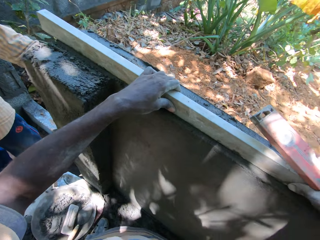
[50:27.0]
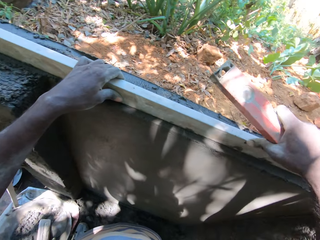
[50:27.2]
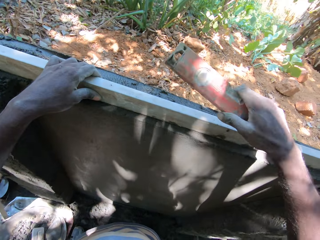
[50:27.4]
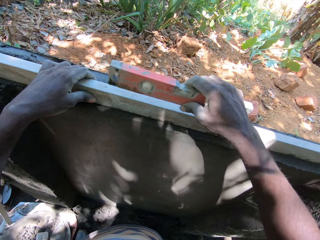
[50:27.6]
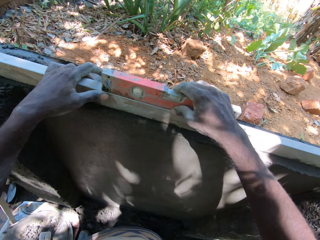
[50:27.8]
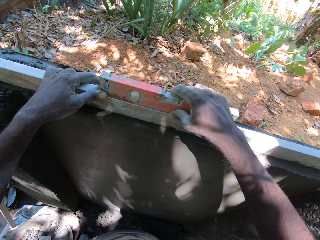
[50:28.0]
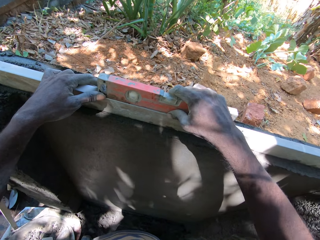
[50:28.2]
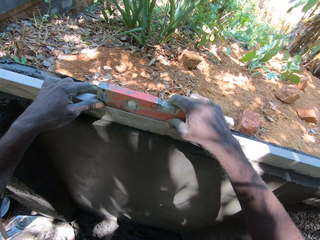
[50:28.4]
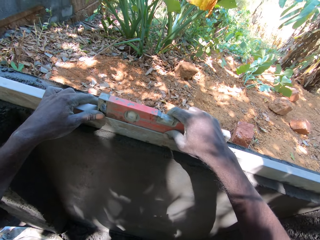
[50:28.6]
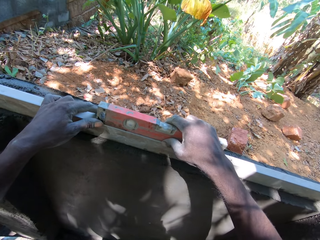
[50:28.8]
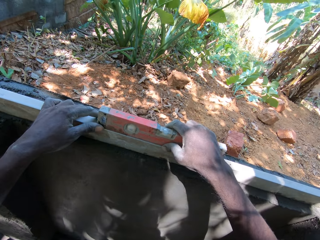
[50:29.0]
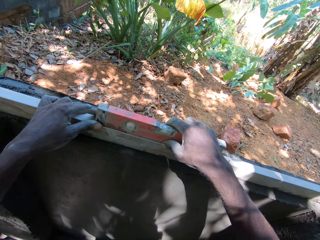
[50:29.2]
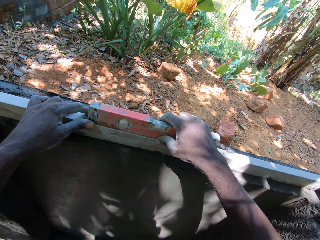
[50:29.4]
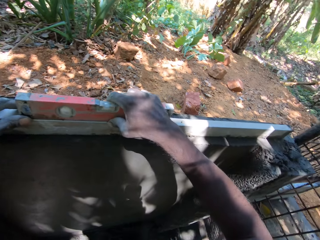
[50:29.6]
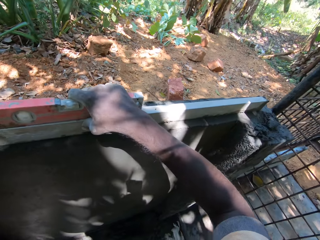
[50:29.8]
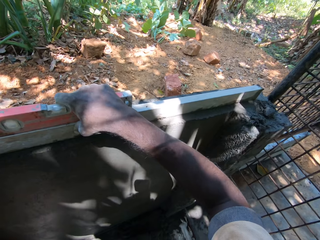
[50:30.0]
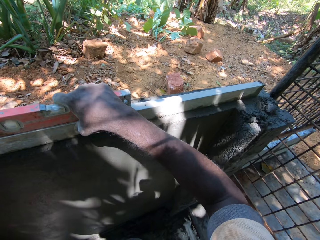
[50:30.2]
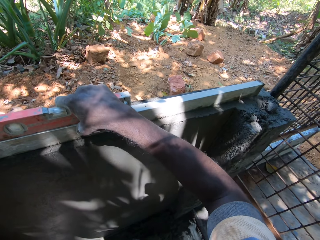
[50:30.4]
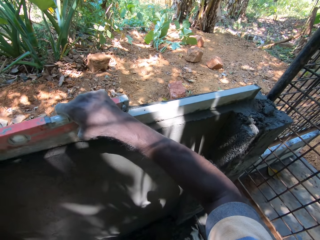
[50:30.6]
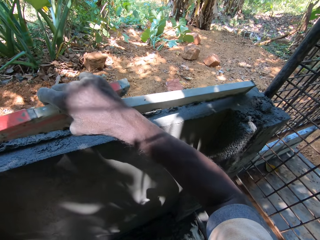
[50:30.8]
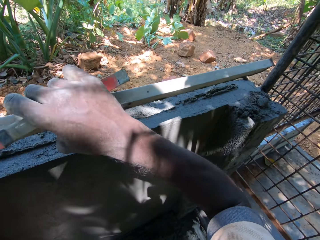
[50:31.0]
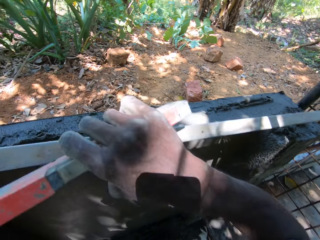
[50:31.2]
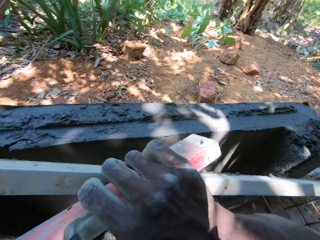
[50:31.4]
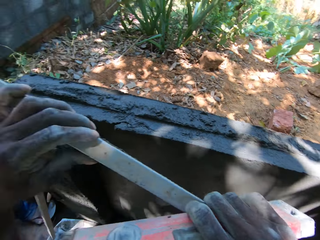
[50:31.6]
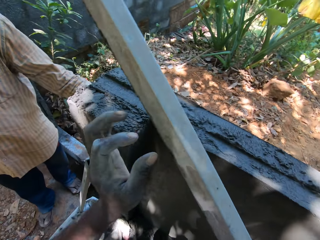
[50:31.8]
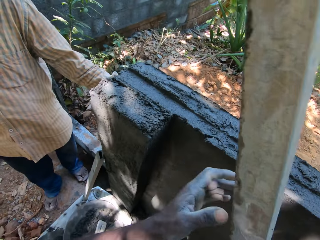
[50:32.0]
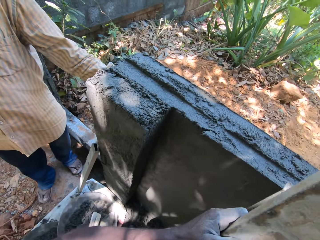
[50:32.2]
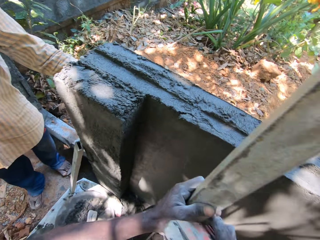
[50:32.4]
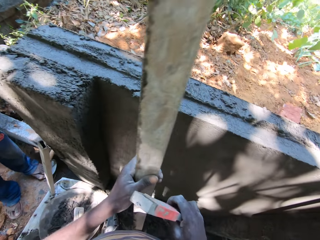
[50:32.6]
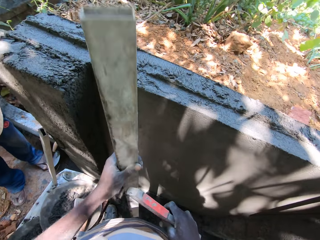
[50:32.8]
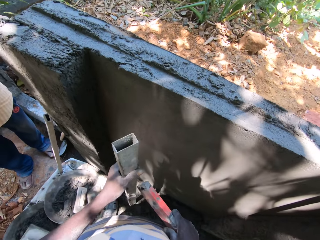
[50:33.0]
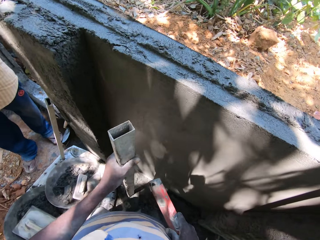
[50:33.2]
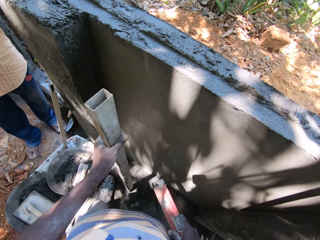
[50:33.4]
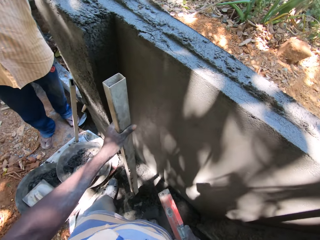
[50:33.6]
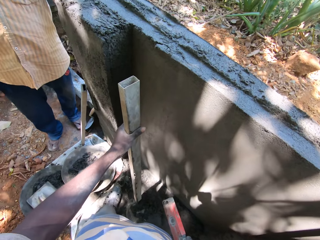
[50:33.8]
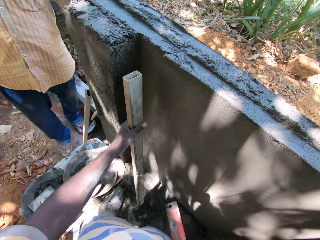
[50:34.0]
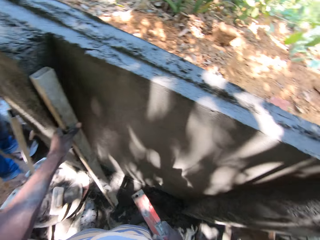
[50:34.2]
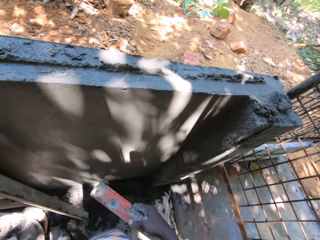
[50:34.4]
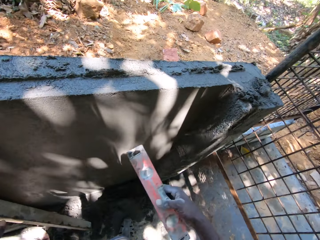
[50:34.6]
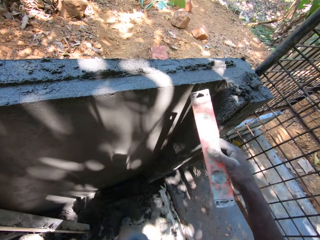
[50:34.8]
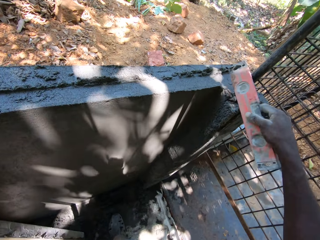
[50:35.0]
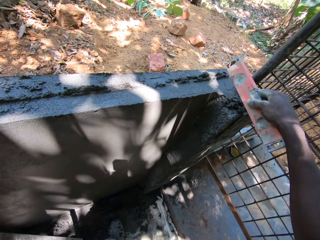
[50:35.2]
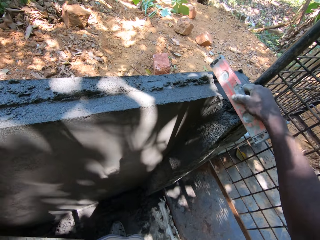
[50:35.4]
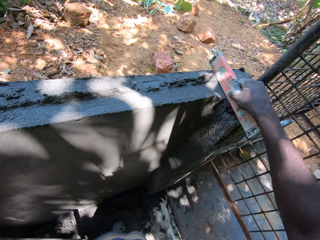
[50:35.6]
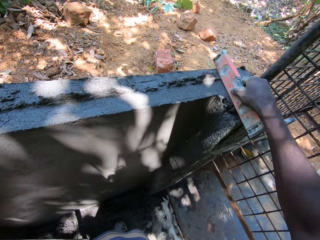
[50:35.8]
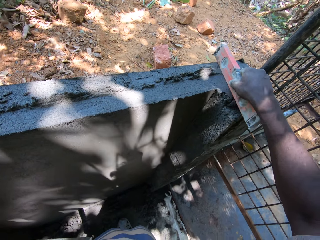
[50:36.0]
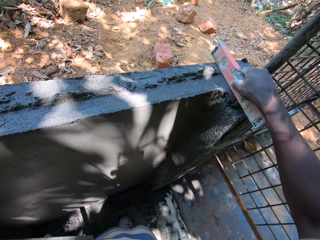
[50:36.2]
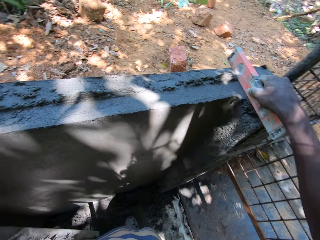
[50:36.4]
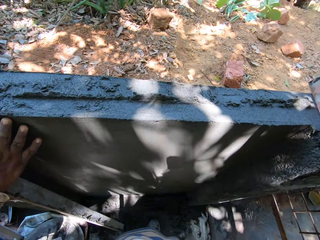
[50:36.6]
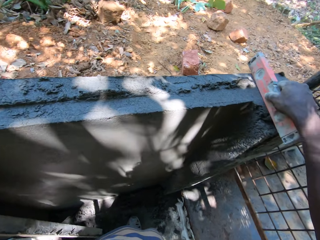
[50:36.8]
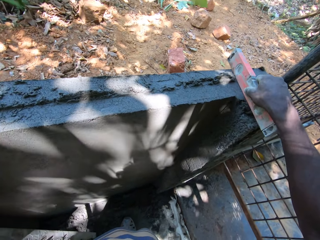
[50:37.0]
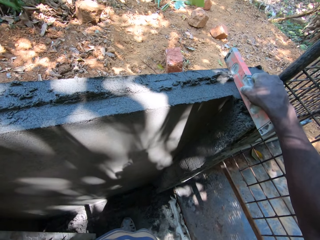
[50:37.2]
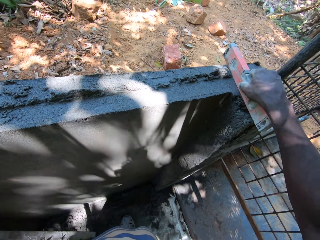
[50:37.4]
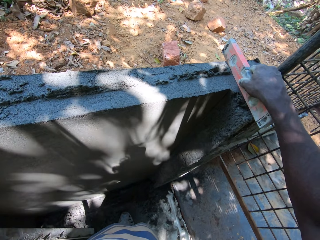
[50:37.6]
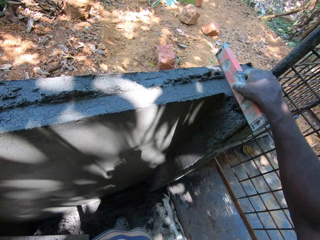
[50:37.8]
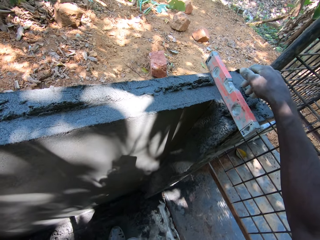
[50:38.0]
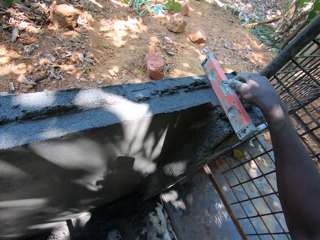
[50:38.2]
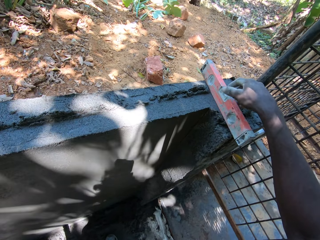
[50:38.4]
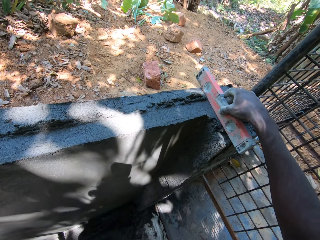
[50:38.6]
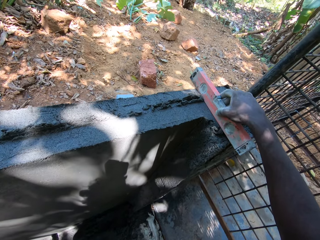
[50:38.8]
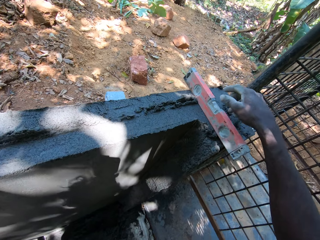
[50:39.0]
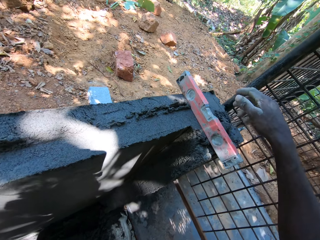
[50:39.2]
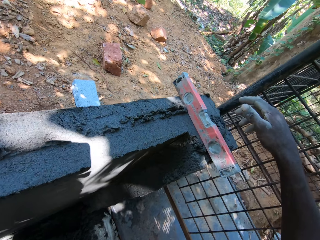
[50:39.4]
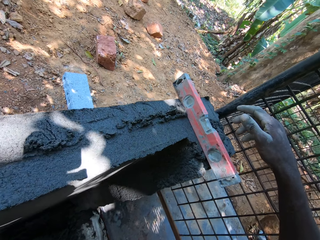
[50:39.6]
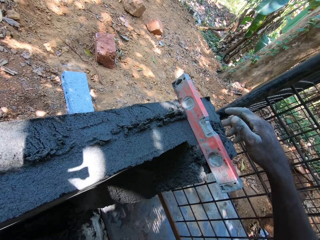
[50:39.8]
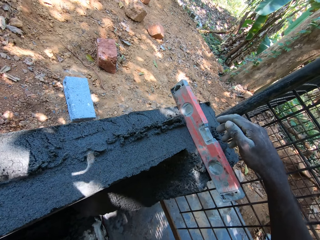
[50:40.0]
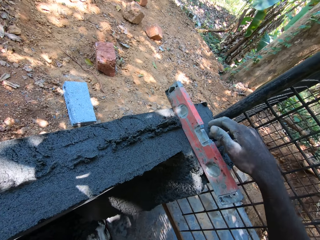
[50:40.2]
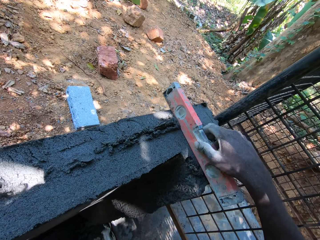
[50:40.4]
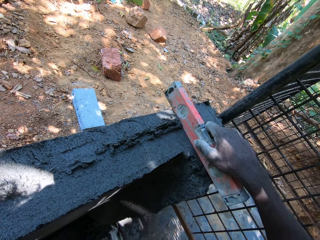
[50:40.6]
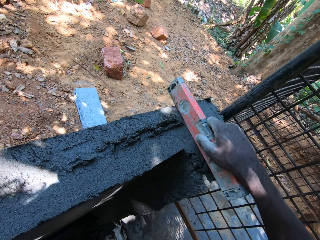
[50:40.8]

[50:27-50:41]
The camera wearer drops the piece of metal on the wall. He puts something on top of the steel. He picks the spirit level and the piece of metal from the wall with both hands. He drops the piece of metal on the floor with his left hand. He leans the piece of metal on the wall with his left hand. He drops the spirit level on the wall with his right hand. He removes excess cement mixer with something. He adjusts the spirit level on the wall with his right hand.

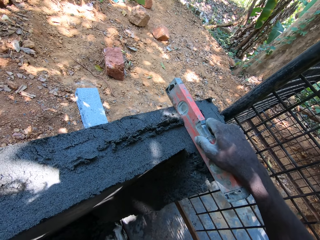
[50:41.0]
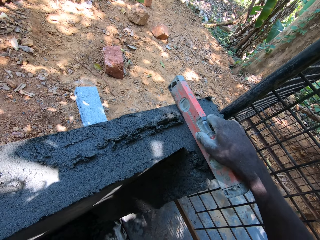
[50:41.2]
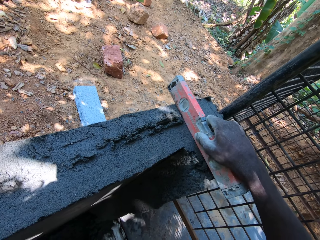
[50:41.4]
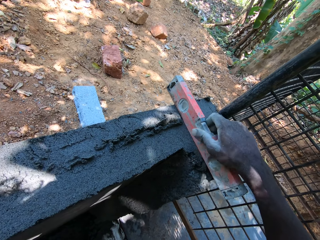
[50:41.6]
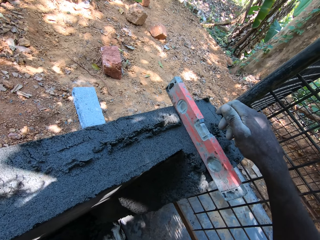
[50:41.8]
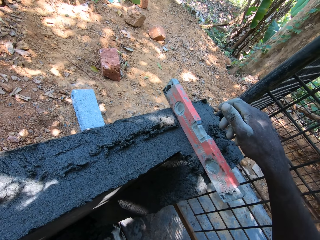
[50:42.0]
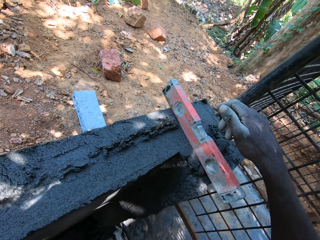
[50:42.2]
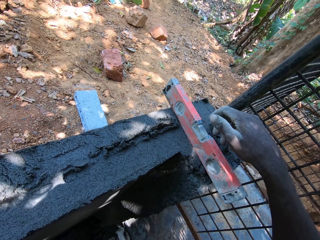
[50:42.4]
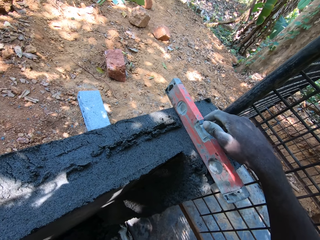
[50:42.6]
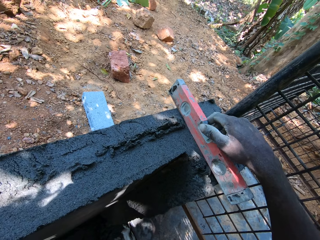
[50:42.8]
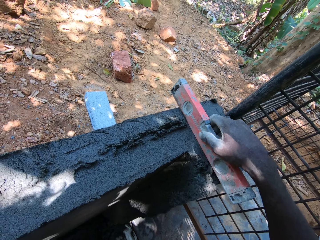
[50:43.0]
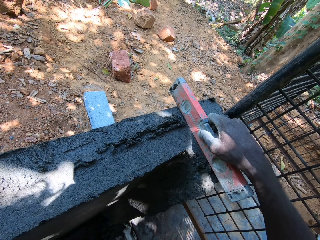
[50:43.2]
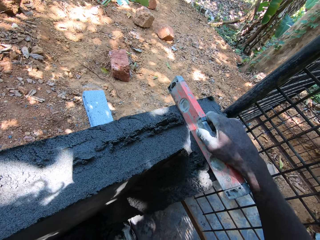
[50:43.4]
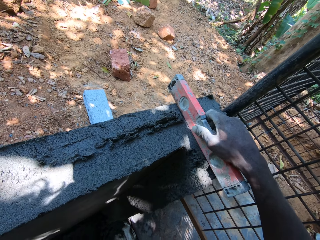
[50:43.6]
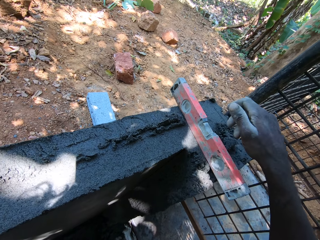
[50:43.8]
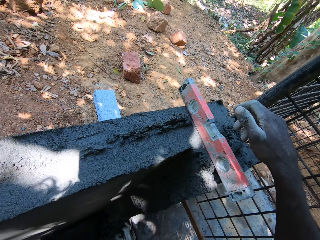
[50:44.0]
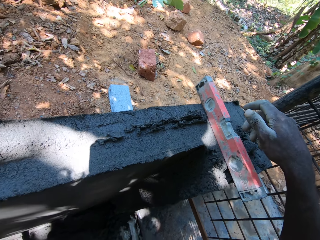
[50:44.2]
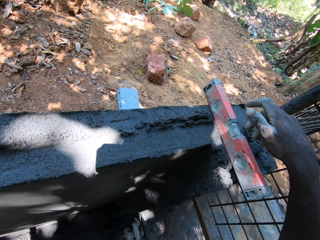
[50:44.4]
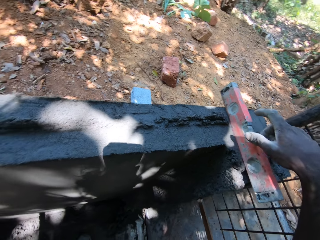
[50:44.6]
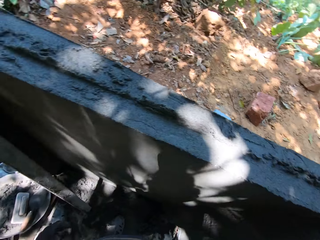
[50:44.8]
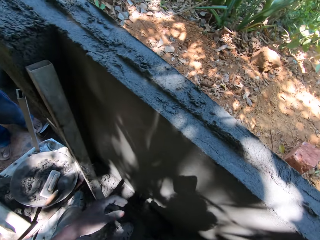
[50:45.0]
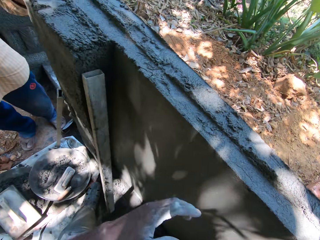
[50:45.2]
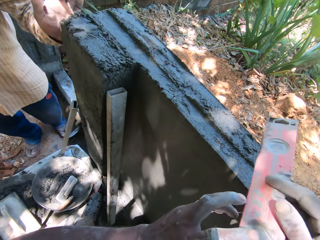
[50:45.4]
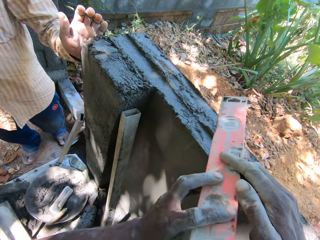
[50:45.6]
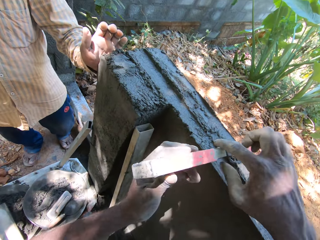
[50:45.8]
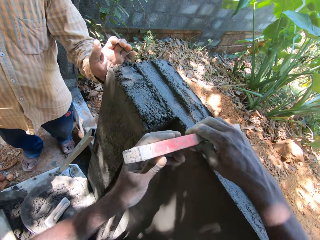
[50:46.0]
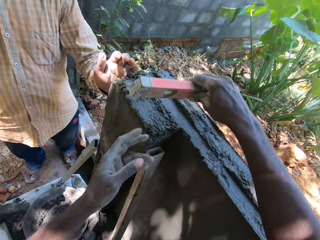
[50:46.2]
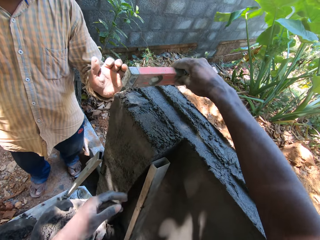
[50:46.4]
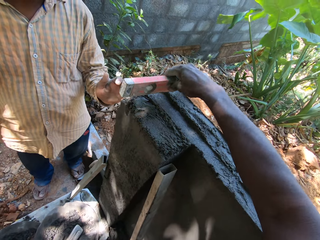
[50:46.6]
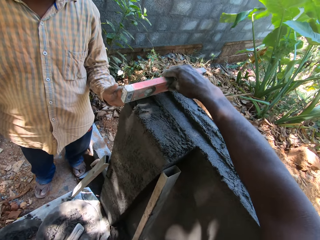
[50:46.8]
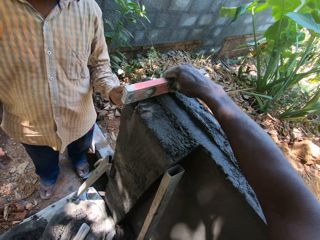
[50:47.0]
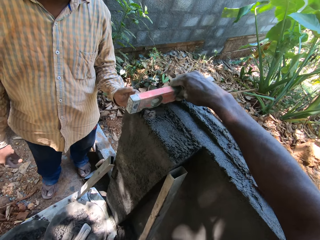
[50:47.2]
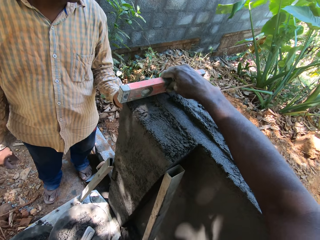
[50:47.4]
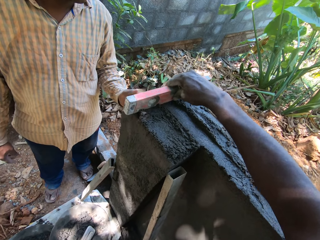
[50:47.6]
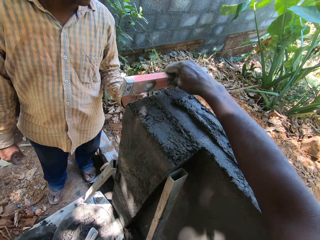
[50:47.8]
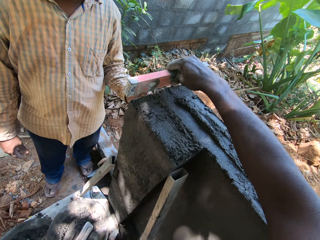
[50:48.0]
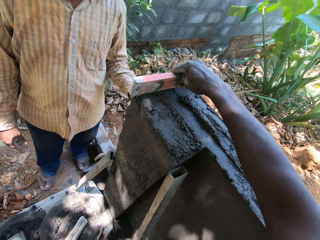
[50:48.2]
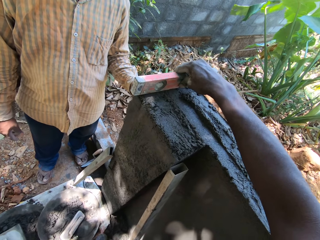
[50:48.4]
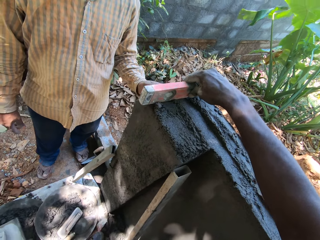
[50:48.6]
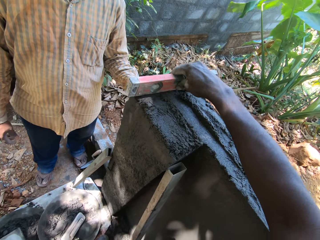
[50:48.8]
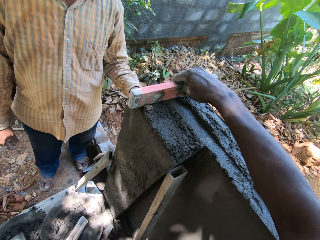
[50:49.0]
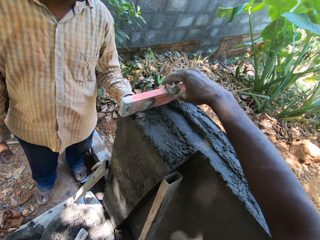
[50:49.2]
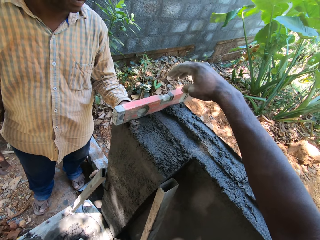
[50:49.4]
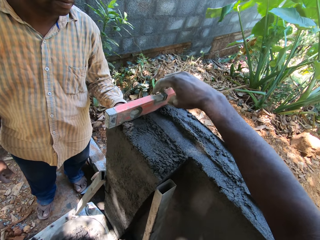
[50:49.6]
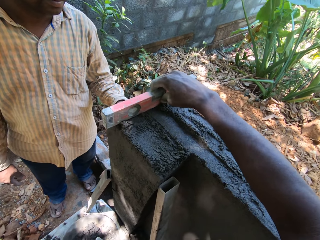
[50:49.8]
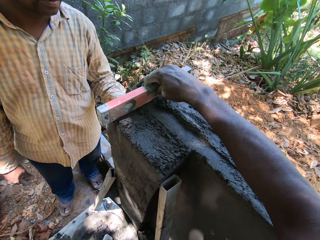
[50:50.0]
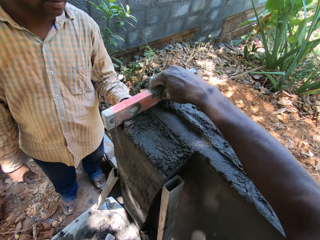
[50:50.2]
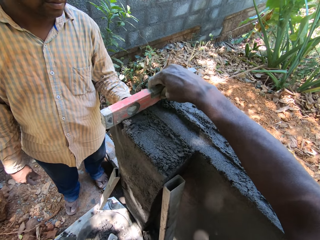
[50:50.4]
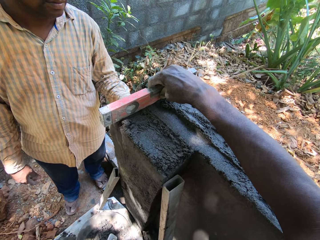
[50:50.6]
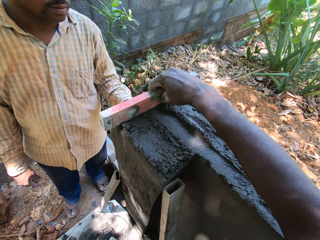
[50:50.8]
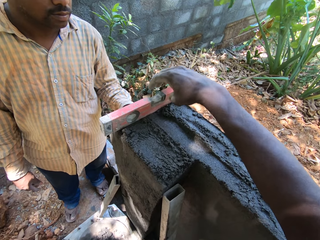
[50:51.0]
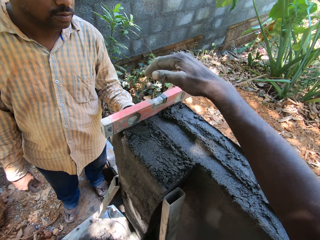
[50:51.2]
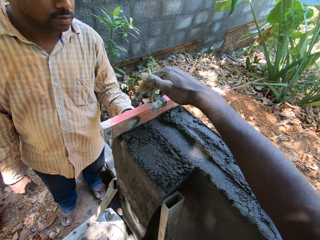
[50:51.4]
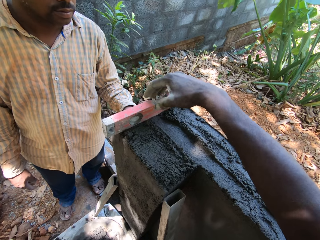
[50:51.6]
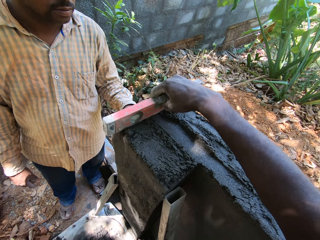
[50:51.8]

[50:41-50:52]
The camera wearer adjusts the spirit level on the wall with his right hand. He holds the spirit level on the wall with his right hand. He holds the spirit level with both hands. He drops the spirit level on the wall with his right hand. He adjusts the spirit level on the wall with his right hand.
